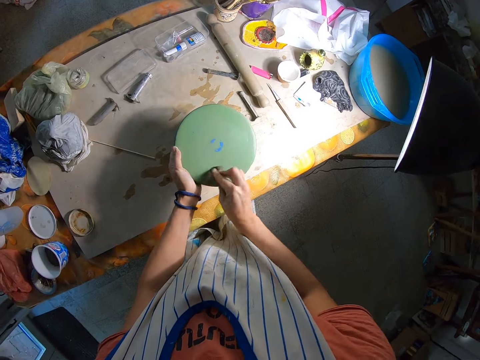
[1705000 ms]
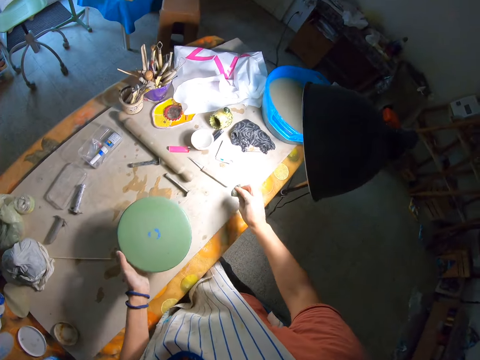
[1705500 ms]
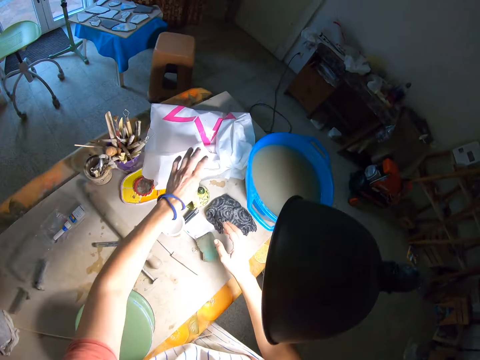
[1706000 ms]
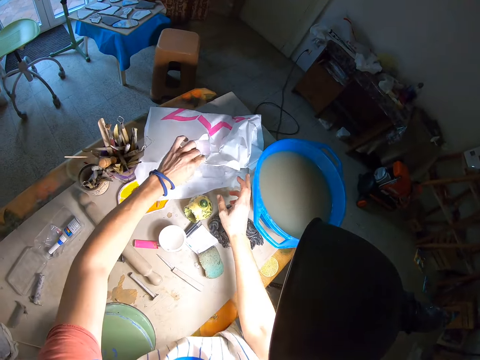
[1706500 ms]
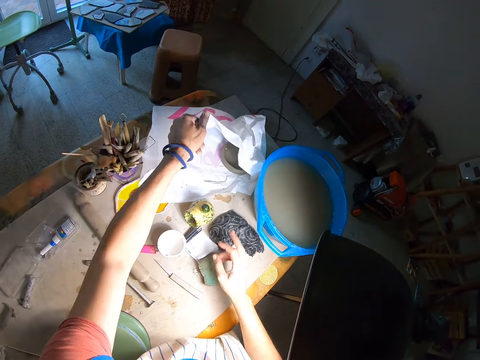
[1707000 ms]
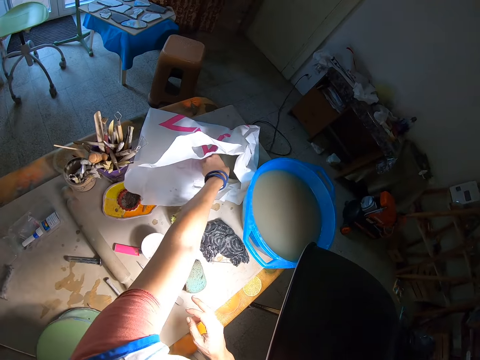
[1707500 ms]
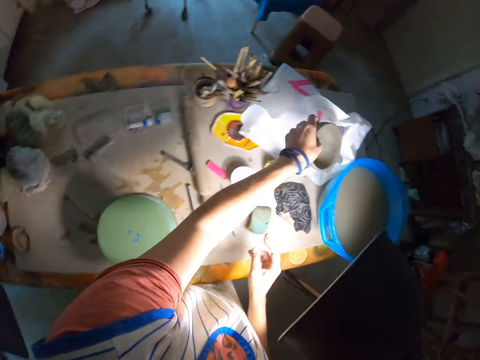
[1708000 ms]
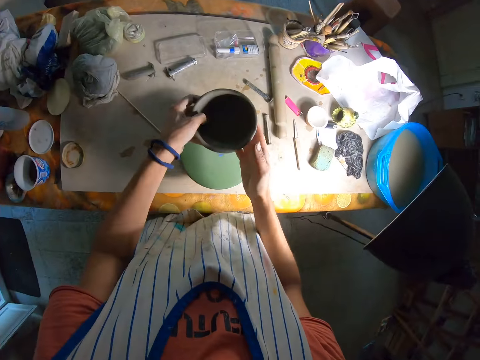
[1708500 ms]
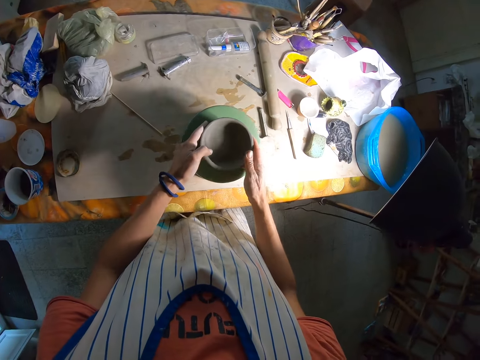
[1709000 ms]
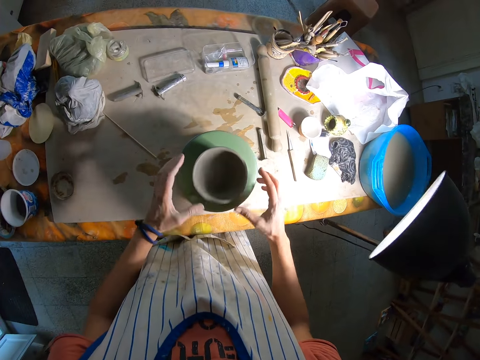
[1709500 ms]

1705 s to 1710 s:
The camera wearer takes his left hand off the green pottery wheel. He drops the foam in his right hand on the table. He opens a polythene bag on the table with his left hand. He brings out a pottery bowl from the polythene bag on the table with his left hand. He holds the pottery bowl with both hands. He drops the pottery bowl in his hands on the green pottery wheel.

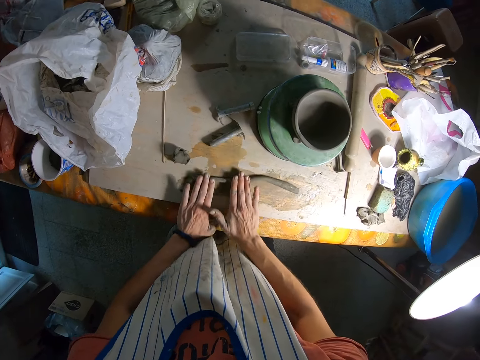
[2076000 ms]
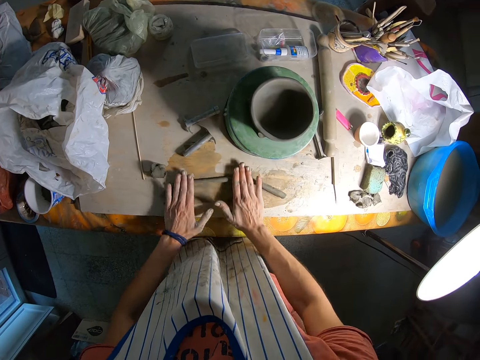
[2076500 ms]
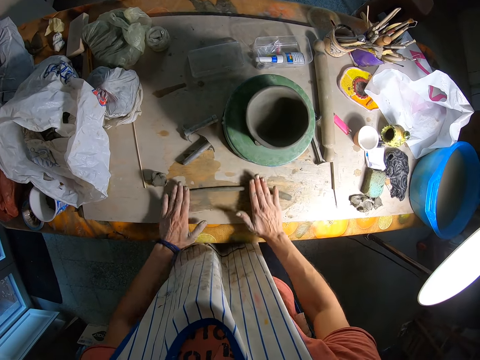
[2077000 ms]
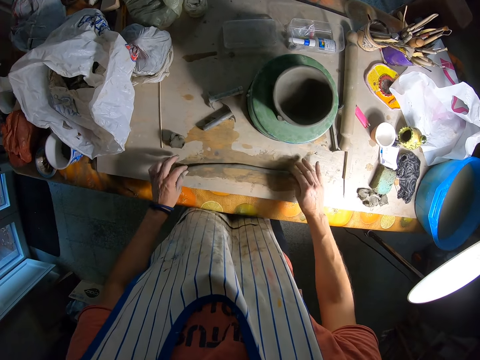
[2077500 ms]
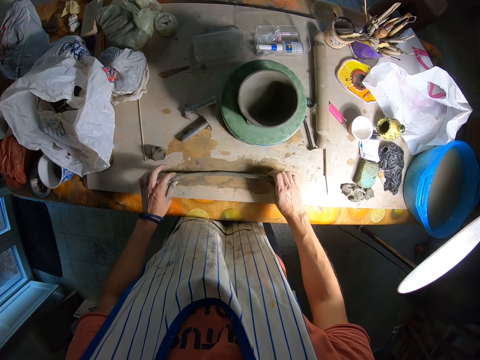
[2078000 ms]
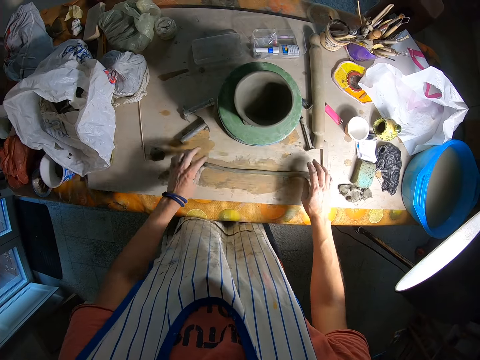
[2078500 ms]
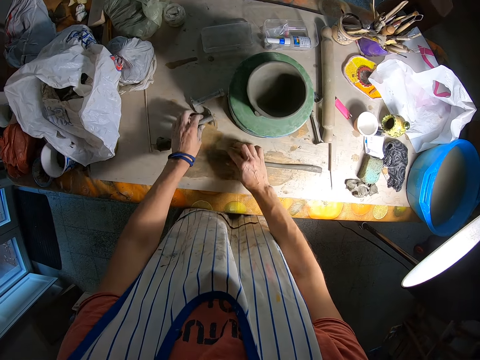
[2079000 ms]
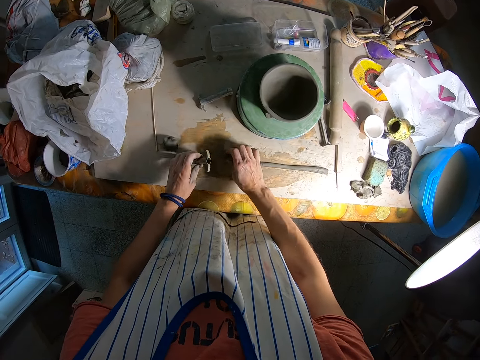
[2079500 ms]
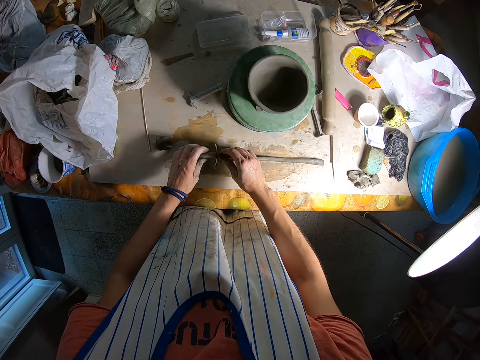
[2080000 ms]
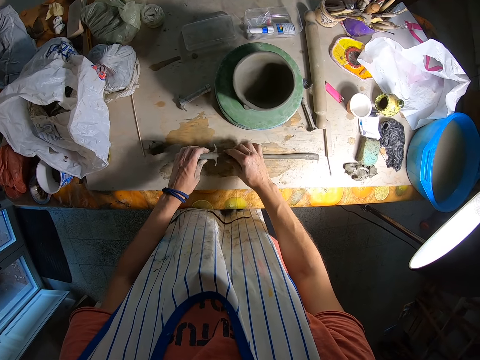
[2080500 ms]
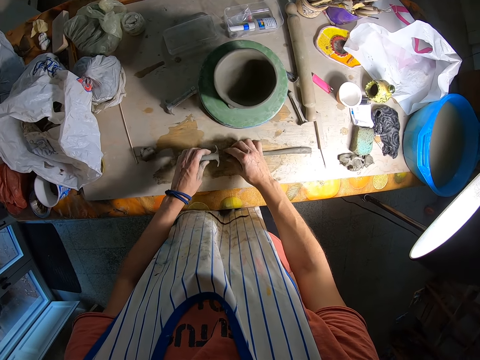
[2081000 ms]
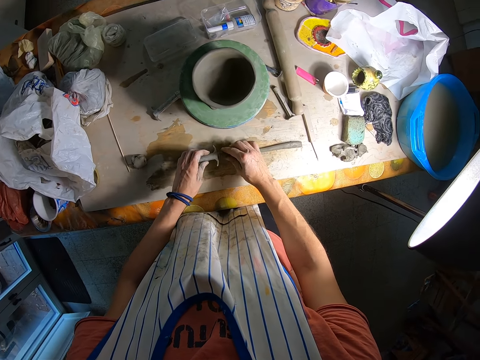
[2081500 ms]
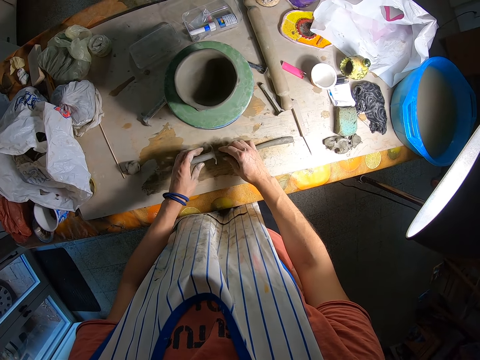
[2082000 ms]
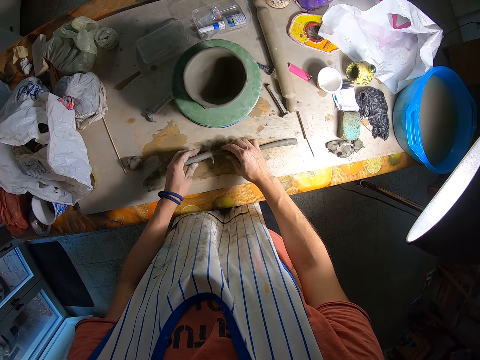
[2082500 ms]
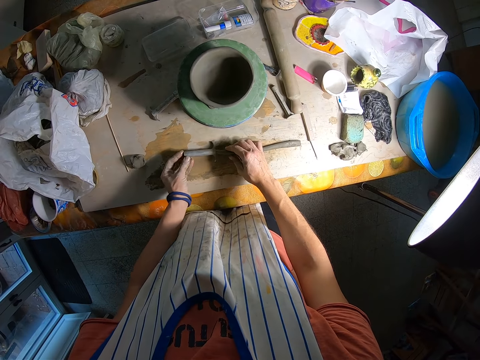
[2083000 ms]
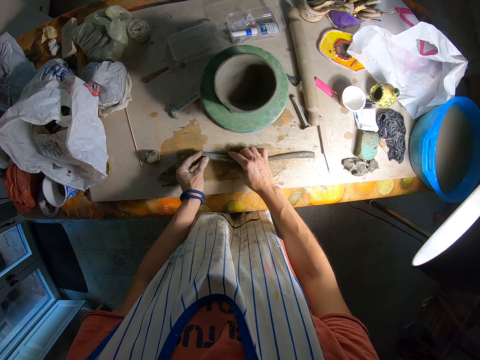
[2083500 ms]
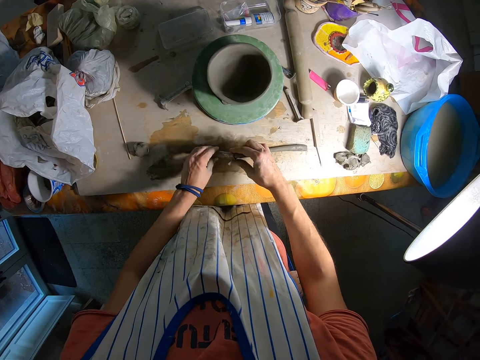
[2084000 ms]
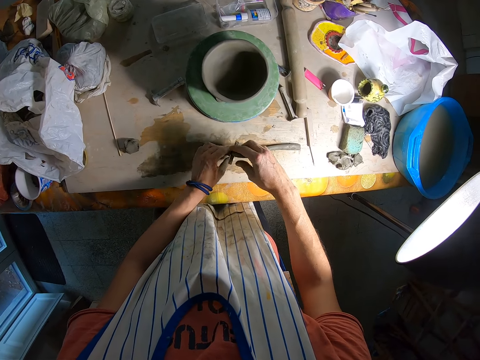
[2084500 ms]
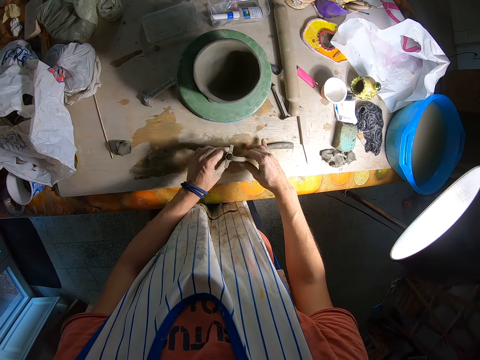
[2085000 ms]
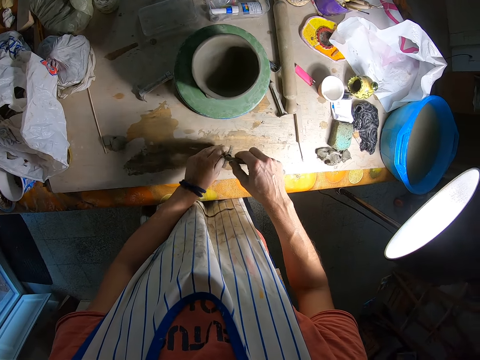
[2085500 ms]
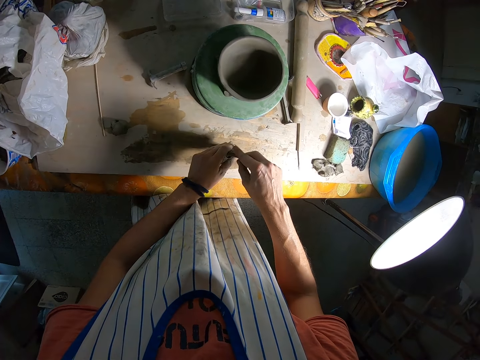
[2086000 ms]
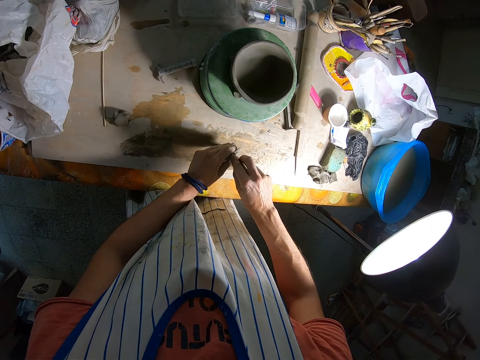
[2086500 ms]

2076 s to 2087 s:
The camera wearer shifts the clay on the table with both hands. He picks up the extruder on the table with his left hand. He picks up the mold on the table with his right hand. He inserts the mold in the extruder with his right hand. He puts the clay inside something.

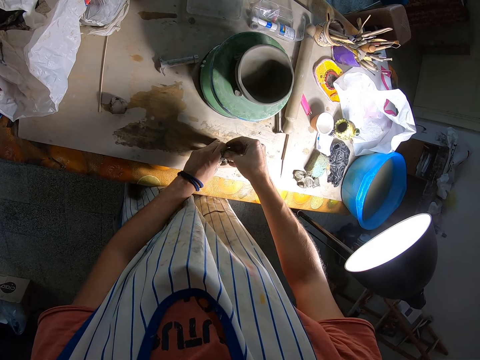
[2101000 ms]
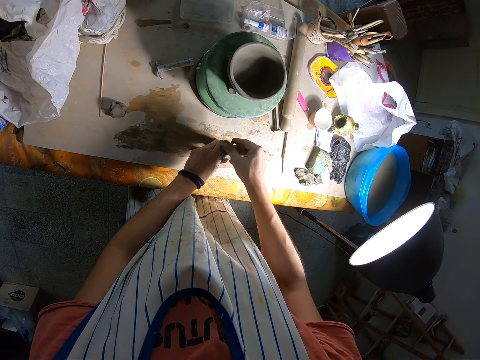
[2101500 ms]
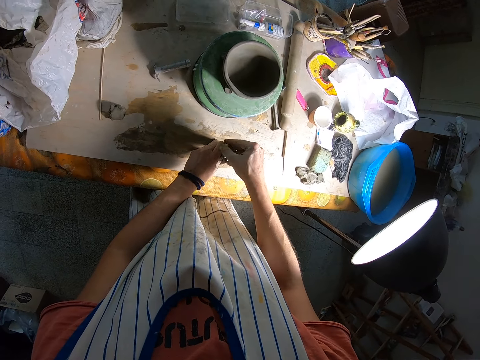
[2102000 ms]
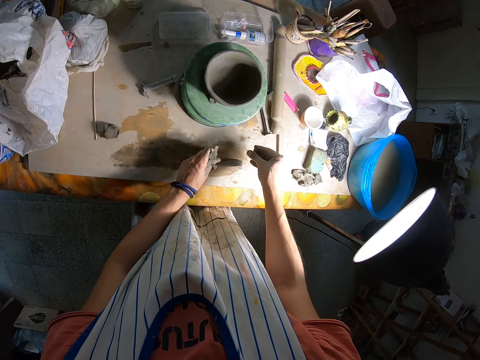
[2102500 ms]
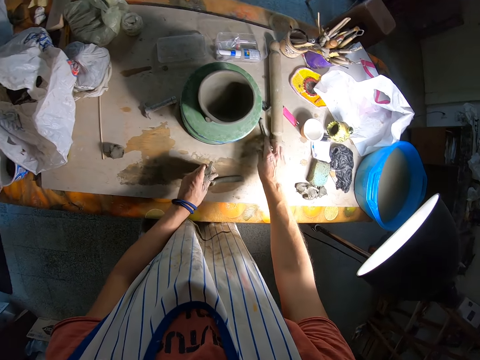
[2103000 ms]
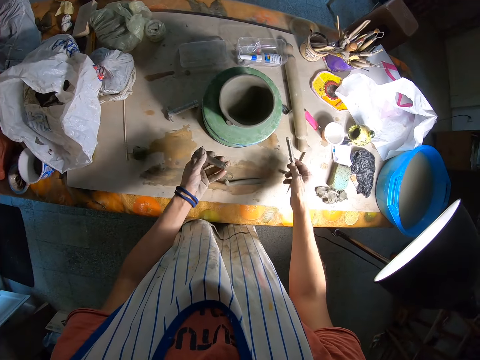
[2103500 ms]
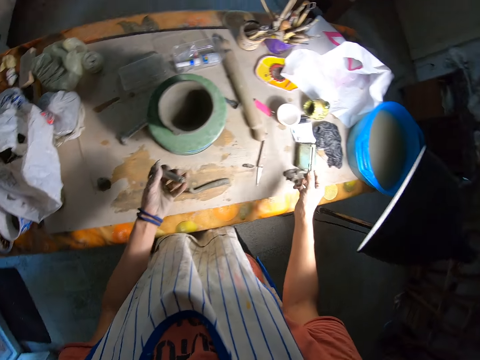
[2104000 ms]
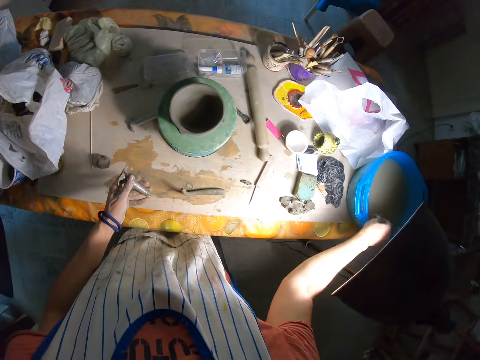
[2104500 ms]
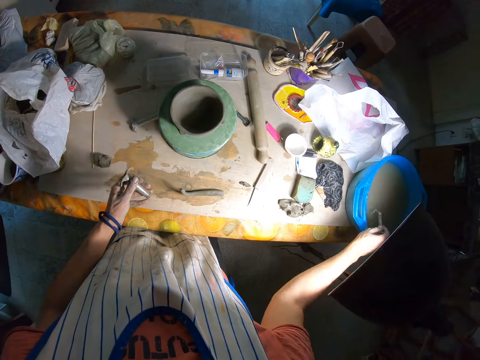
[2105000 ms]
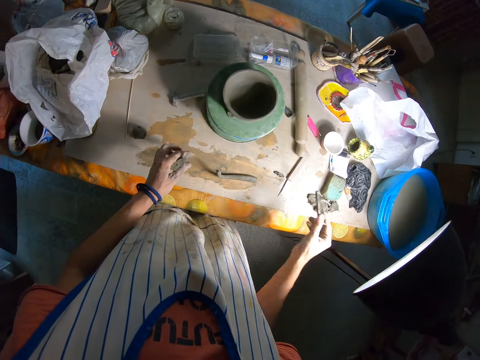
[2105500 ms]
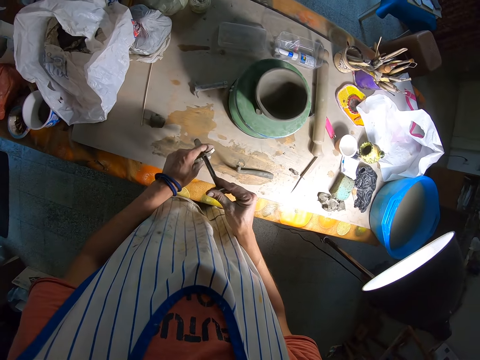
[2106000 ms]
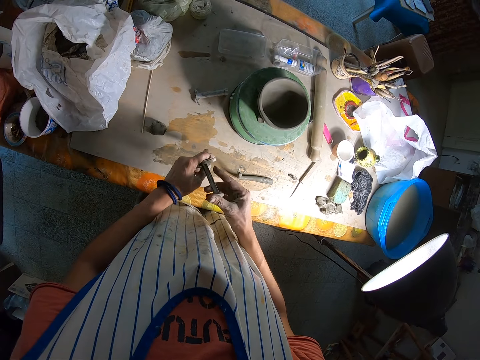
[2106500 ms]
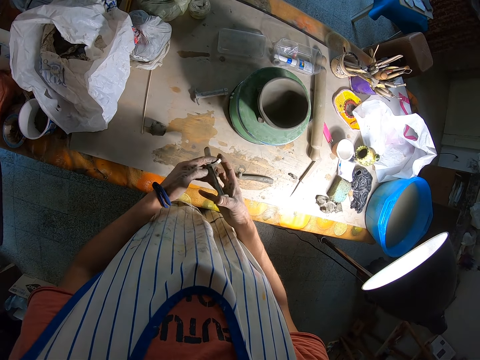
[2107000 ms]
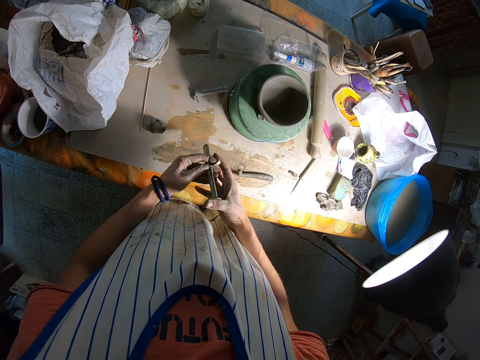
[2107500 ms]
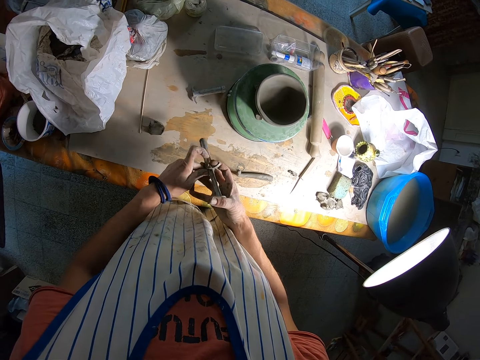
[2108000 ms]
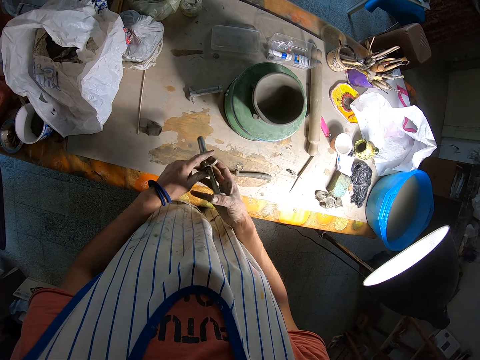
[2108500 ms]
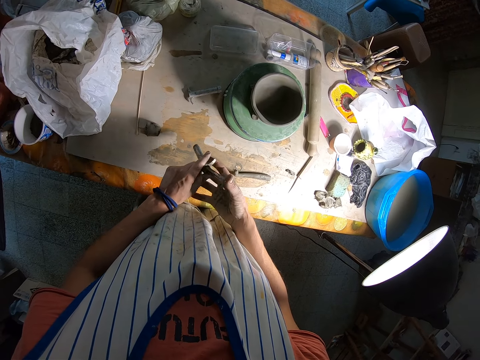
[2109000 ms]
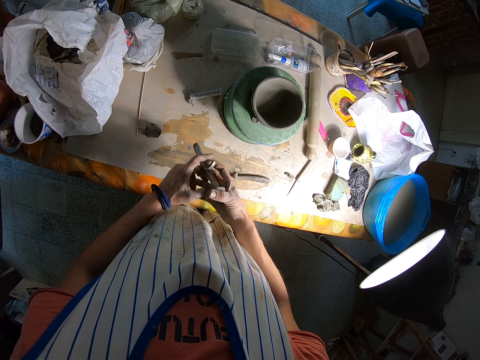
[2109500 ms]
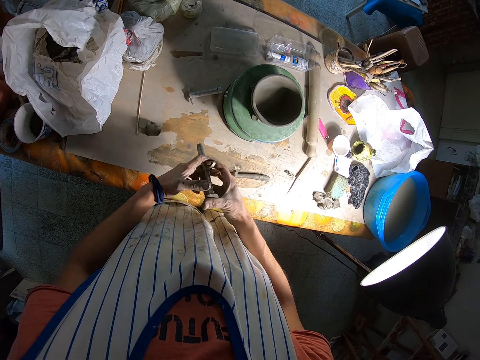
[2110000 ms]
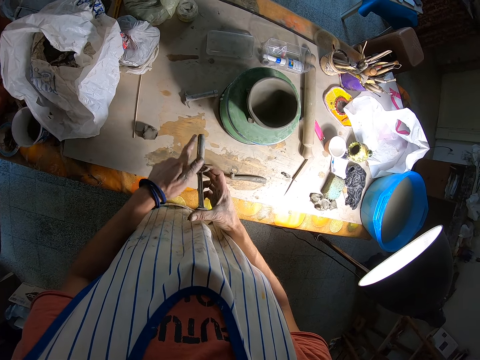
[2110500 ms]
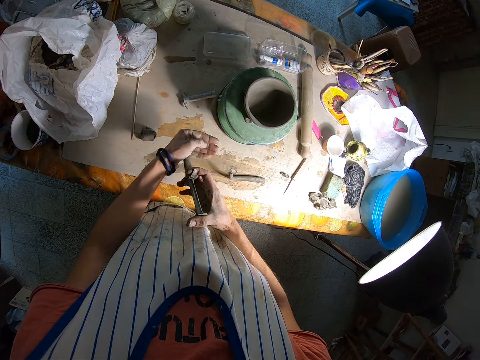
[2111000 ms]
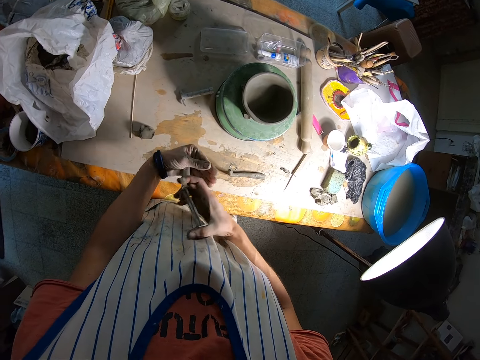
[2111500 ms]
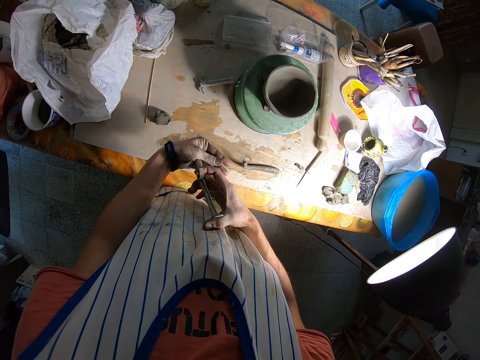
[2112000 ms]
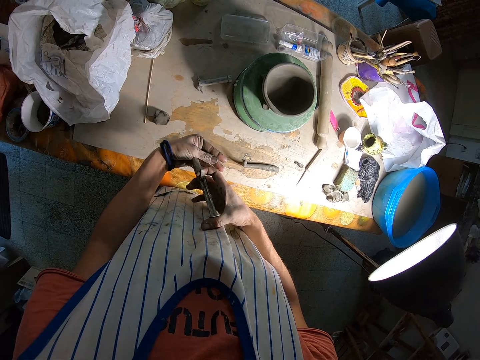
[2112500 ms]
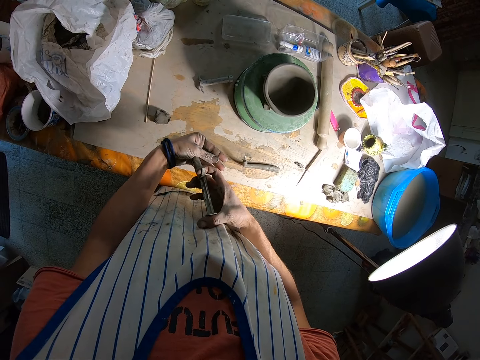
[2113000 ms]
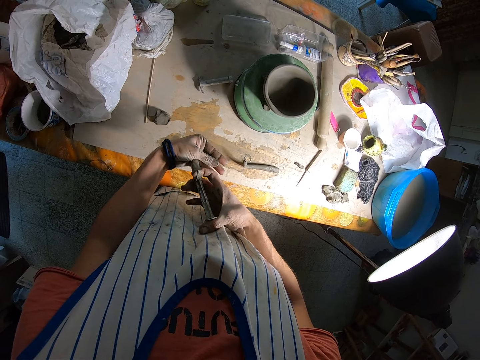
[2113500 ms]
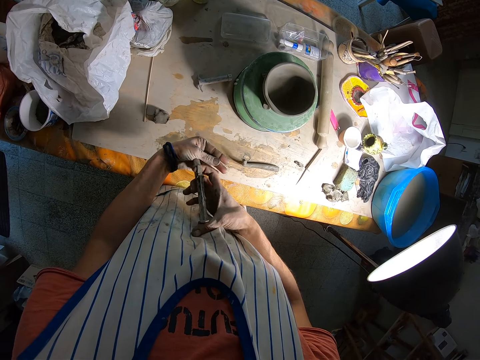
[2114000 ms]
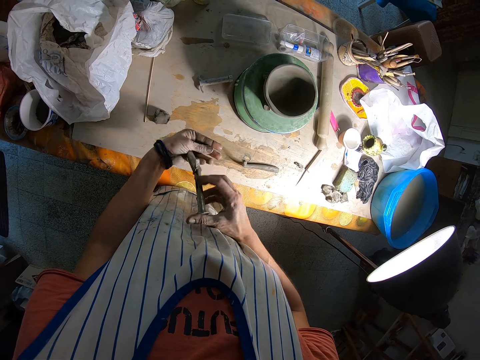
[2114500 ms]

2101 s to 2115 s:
The camera wearer picks up a pincher on the table with his right hand. He dips the pincher into the bowl of water with his right hand. He inserts the pincher in the extruder with his right hand.
